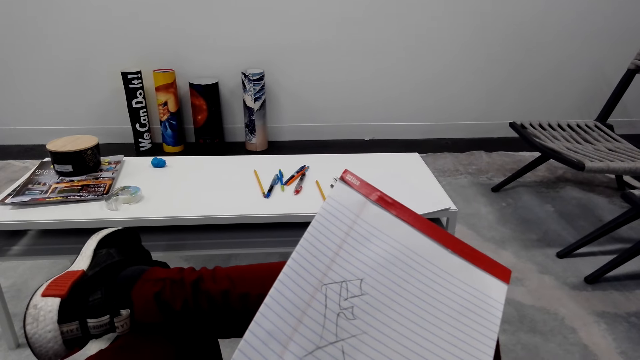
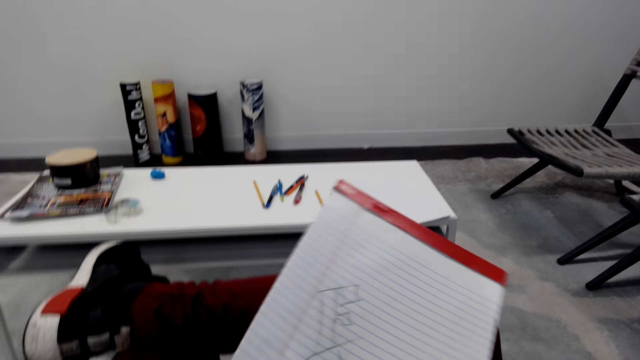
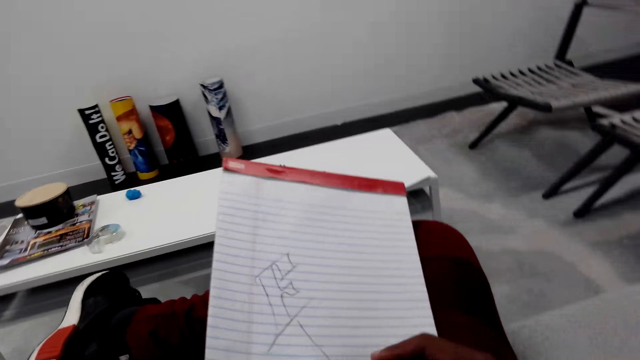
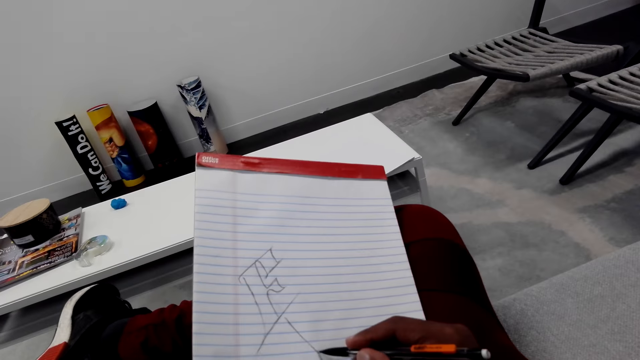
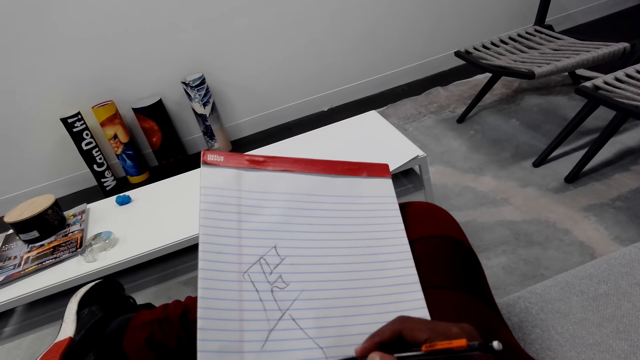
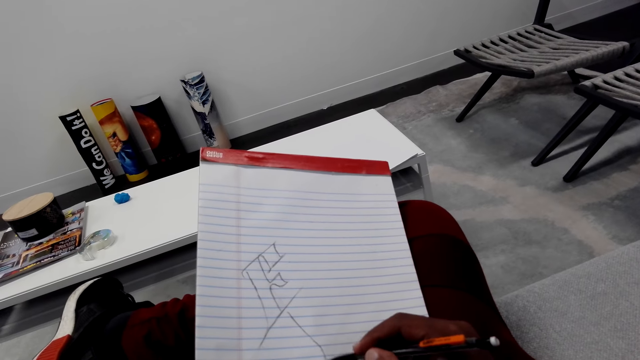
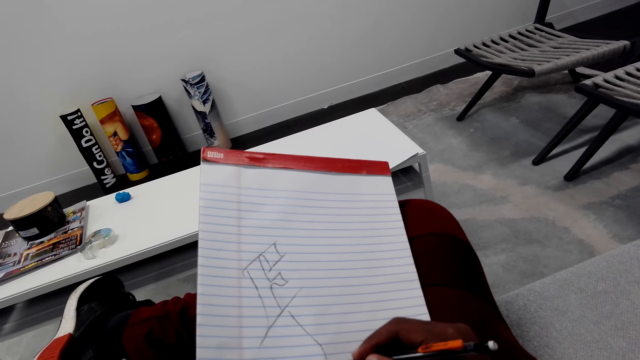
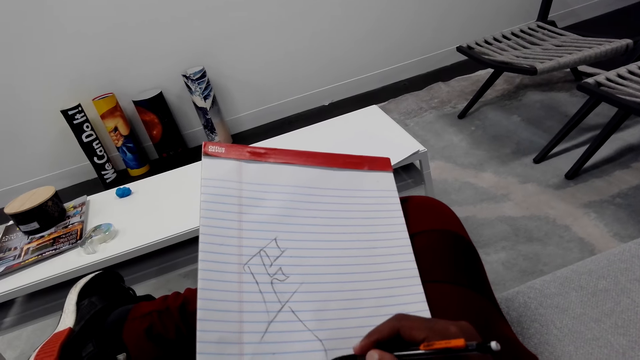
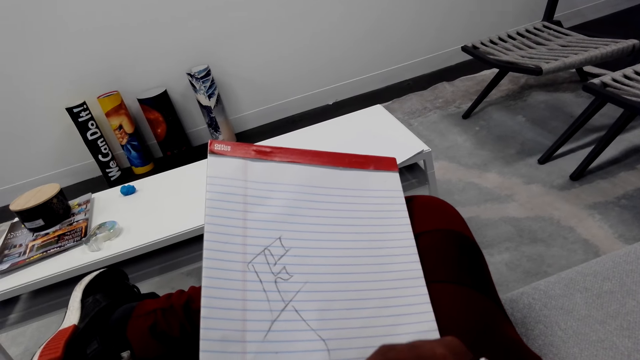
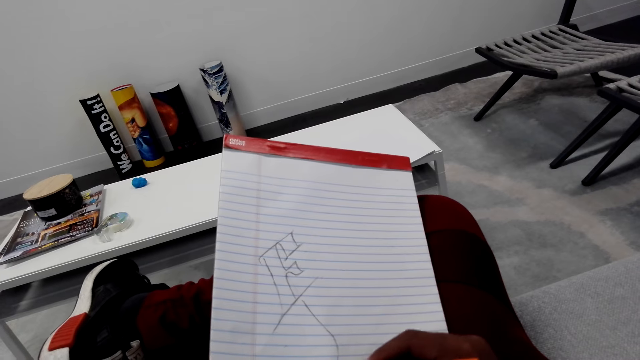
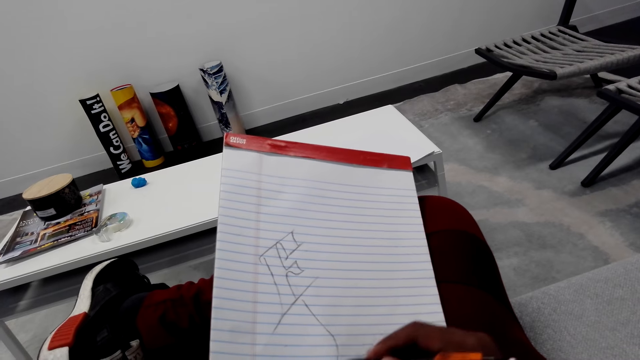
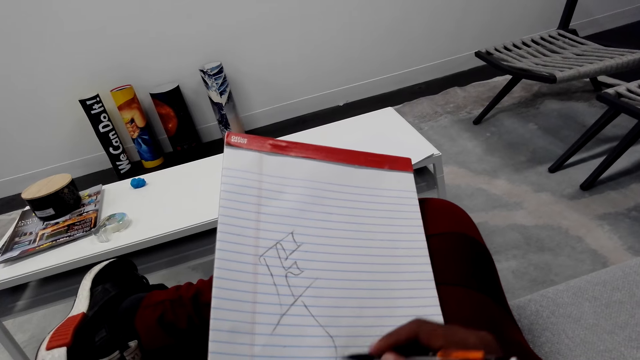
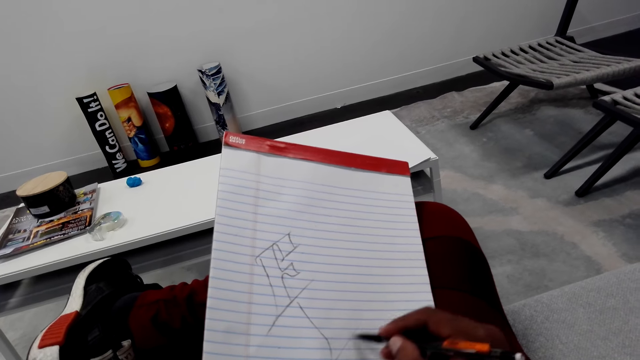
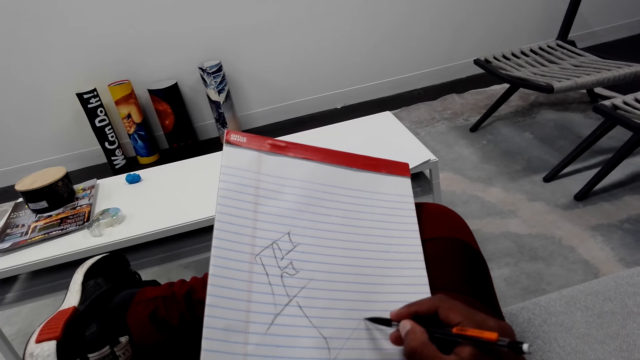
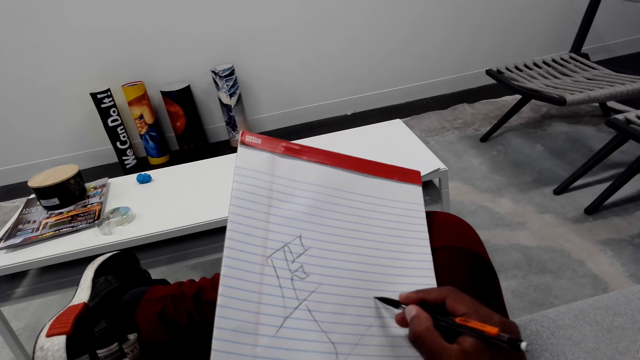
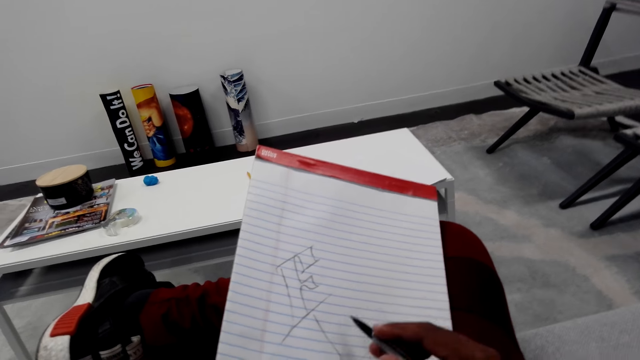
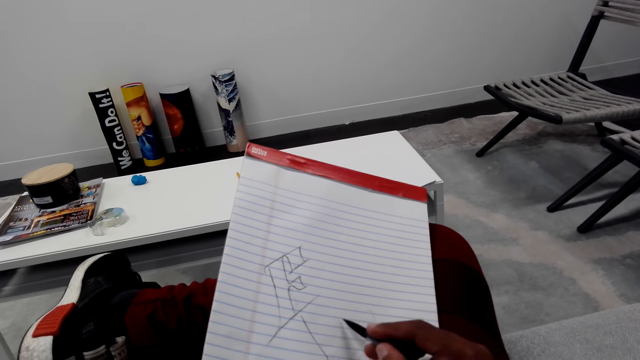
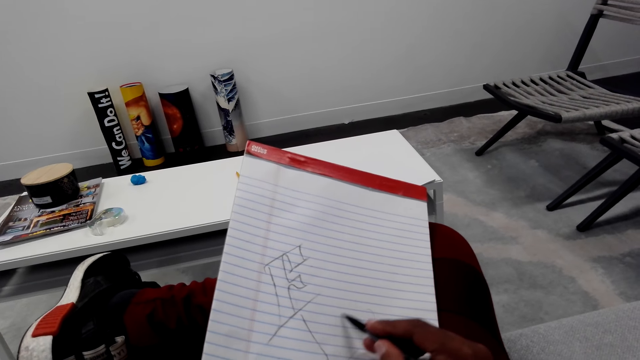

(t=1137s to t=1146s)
The camera wearer draws on the book.

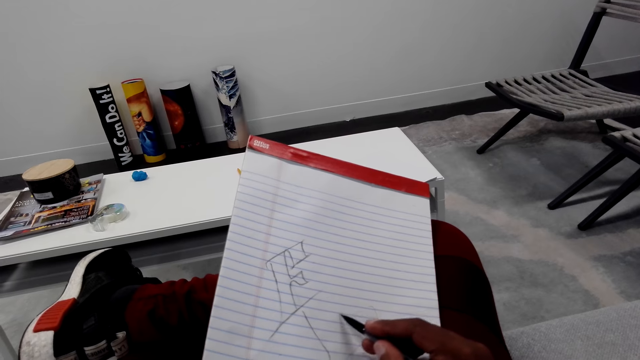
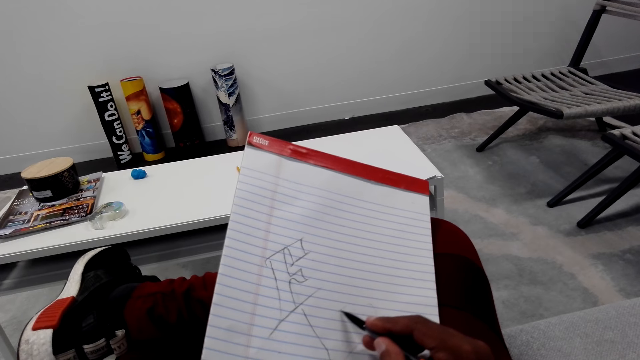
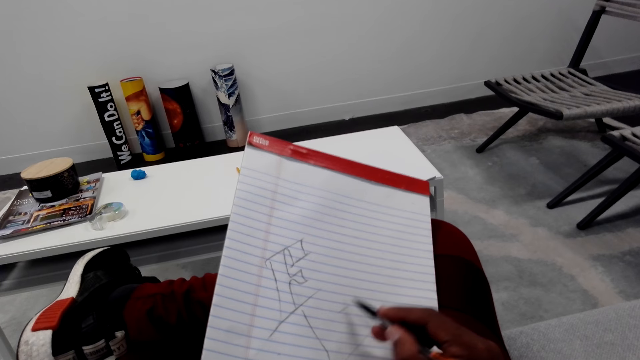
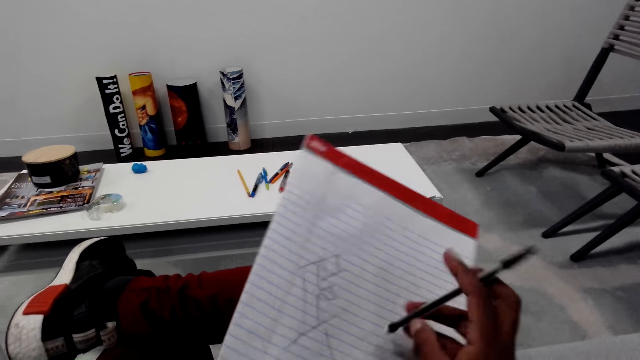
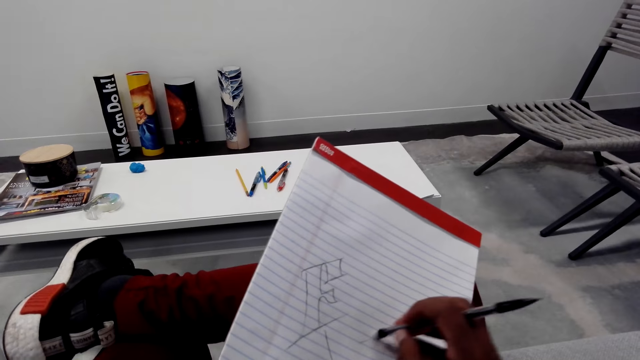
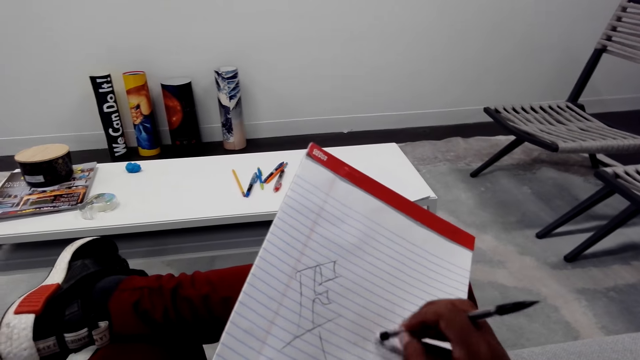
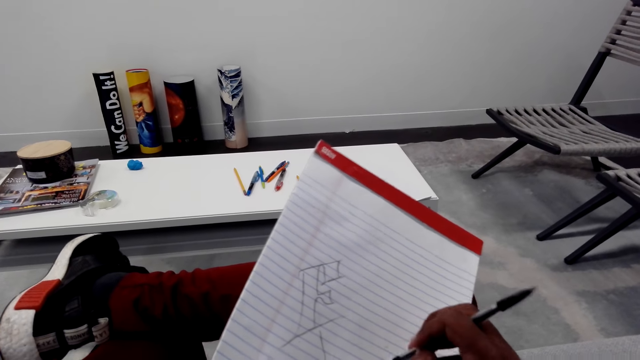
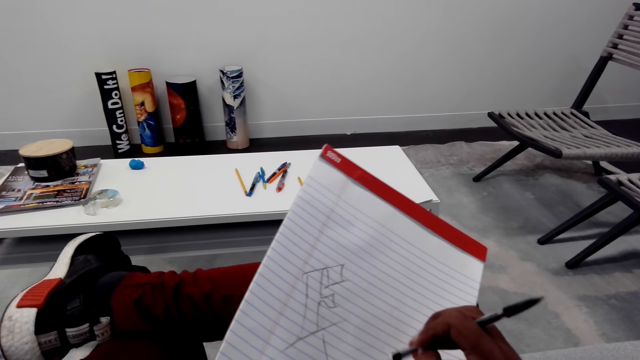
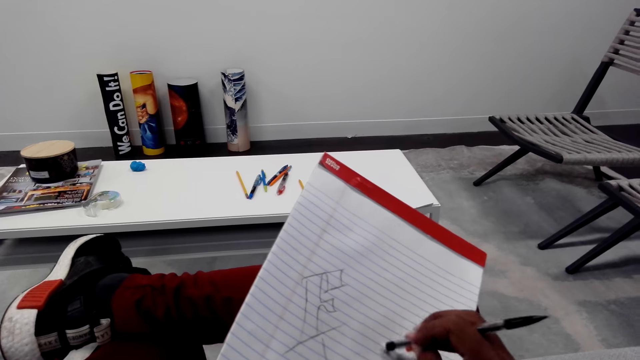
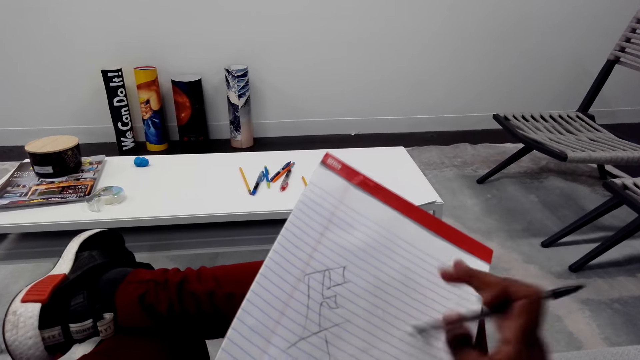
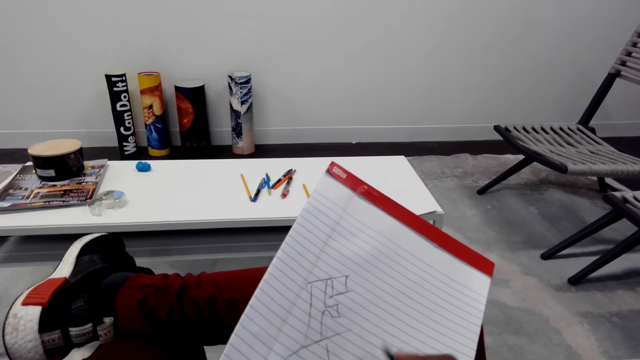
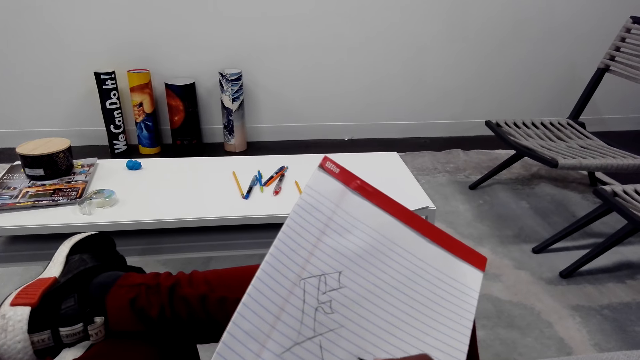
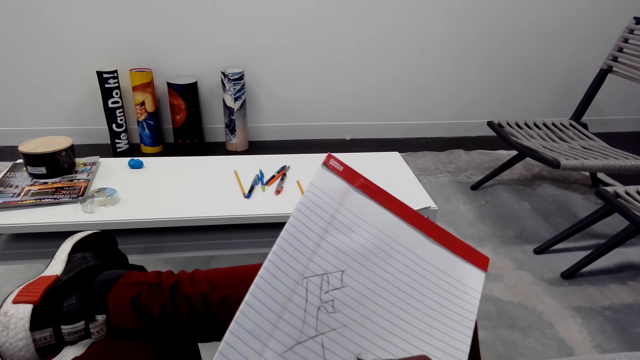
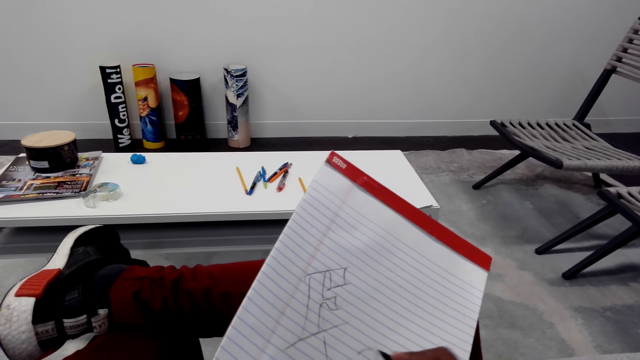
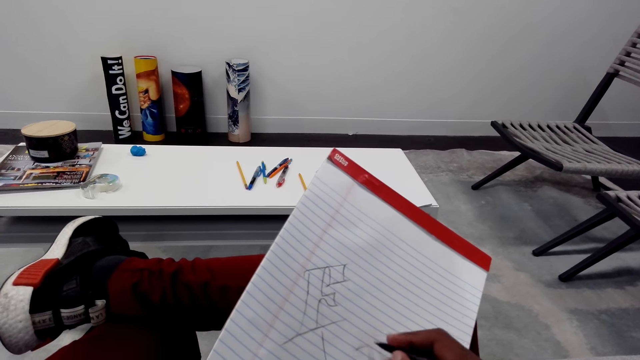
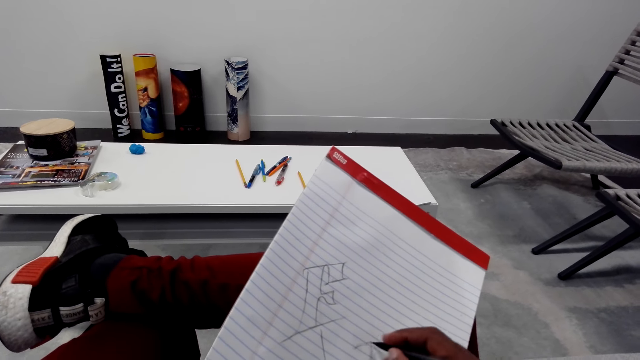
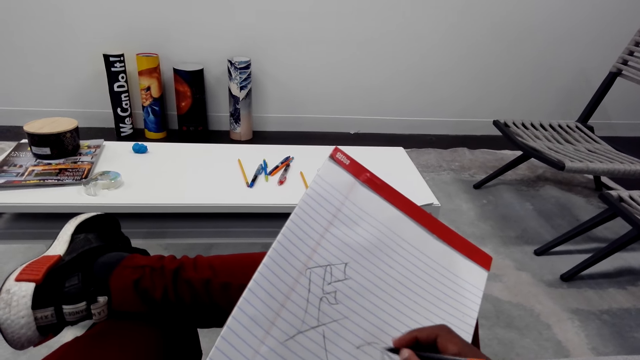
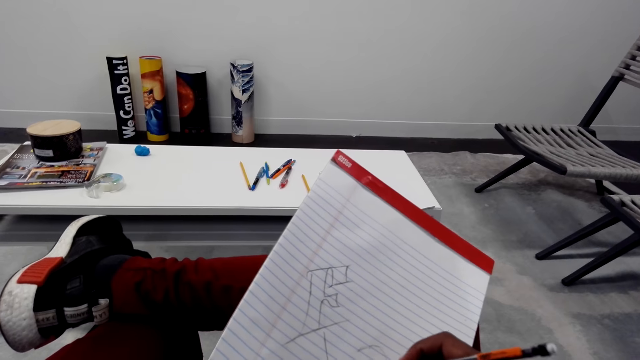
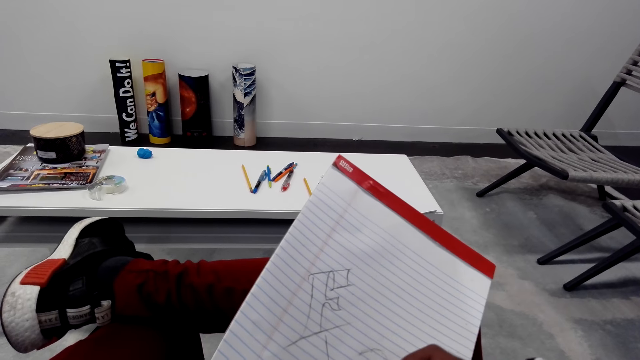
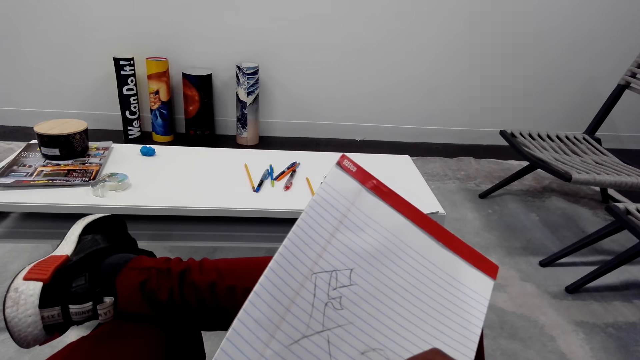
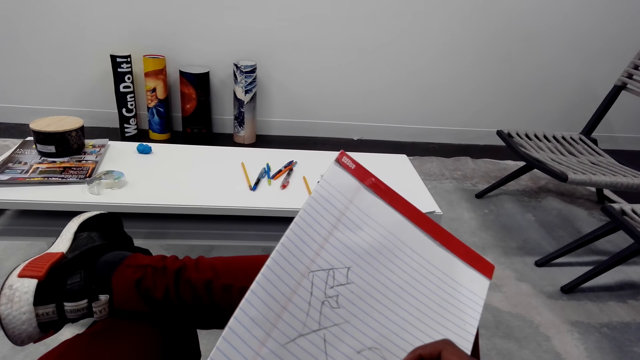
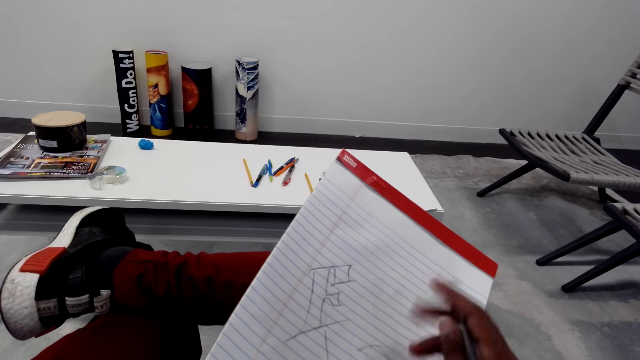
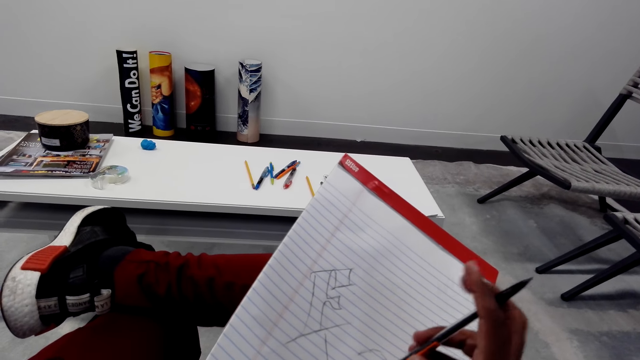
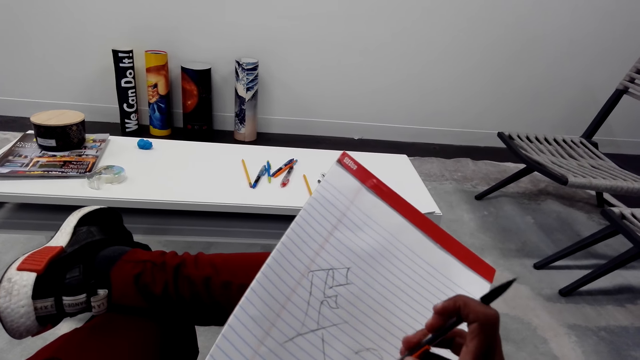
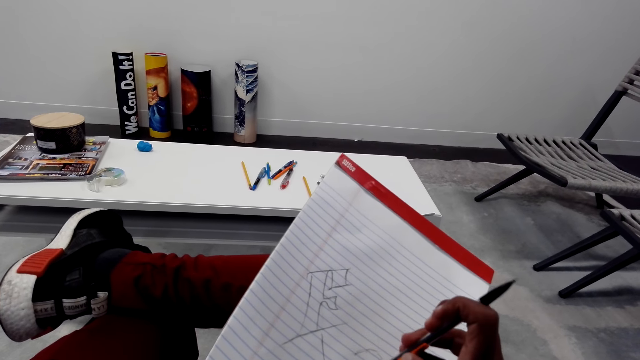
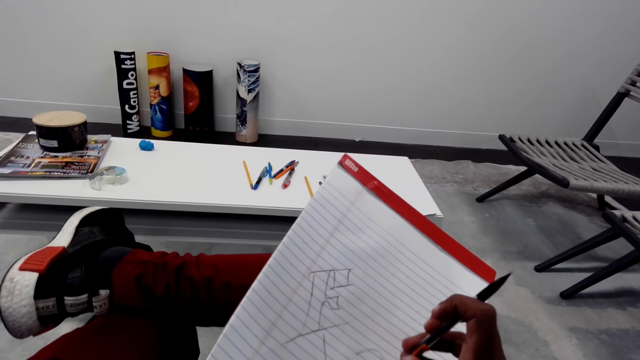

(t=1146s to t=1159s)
The camera wearer rubs the drawing. They draw on the book. They rub the drawing.
